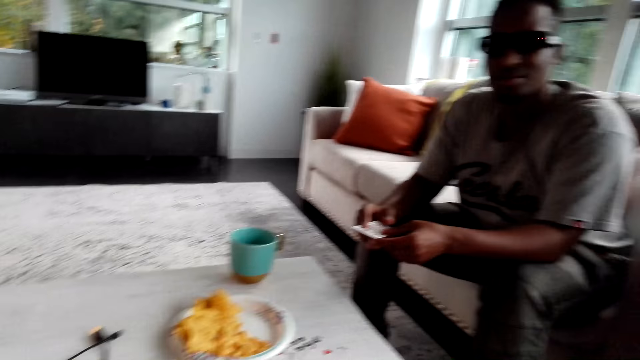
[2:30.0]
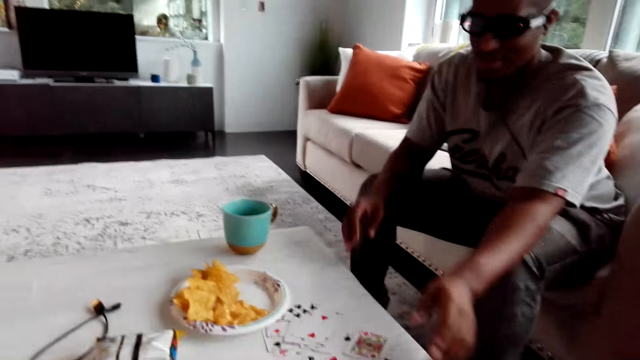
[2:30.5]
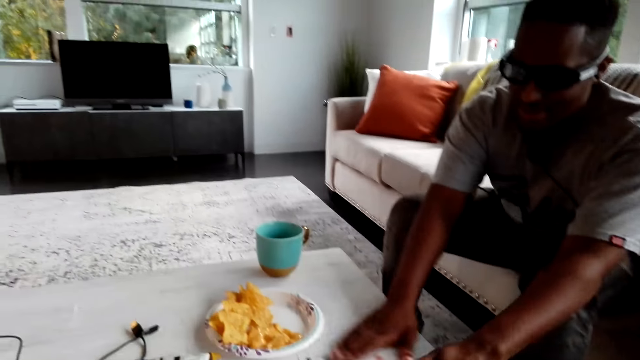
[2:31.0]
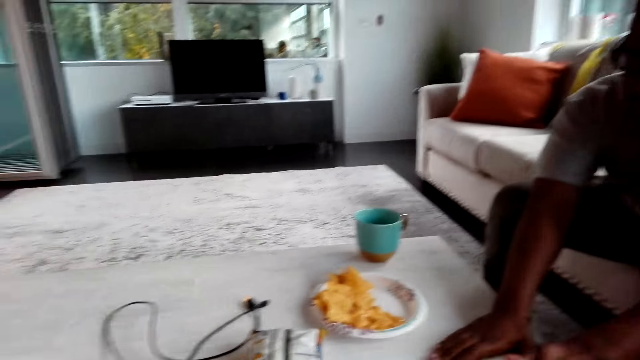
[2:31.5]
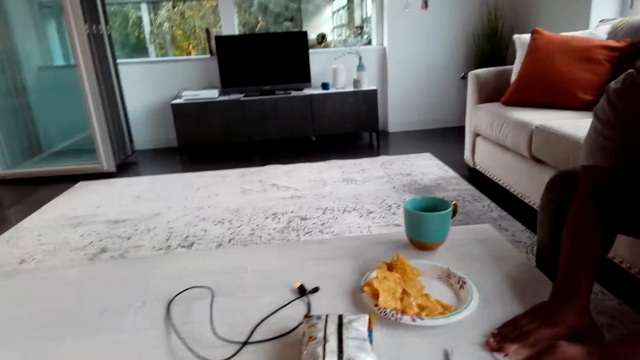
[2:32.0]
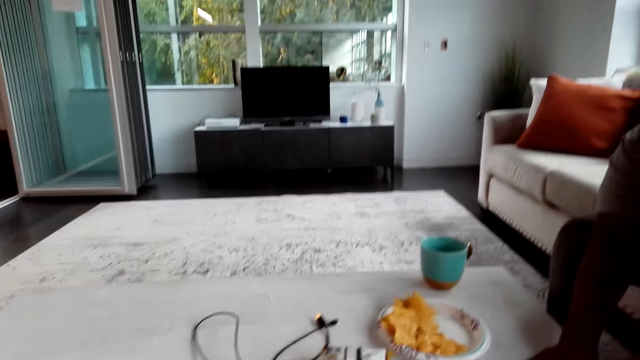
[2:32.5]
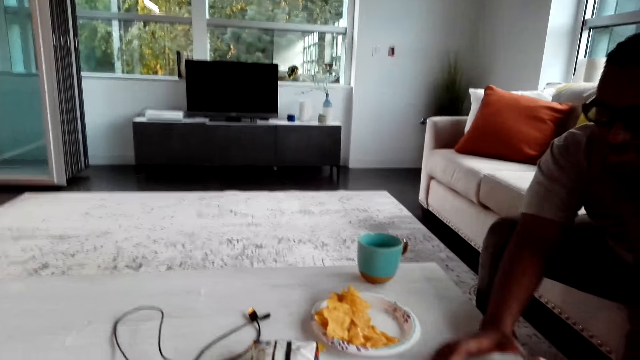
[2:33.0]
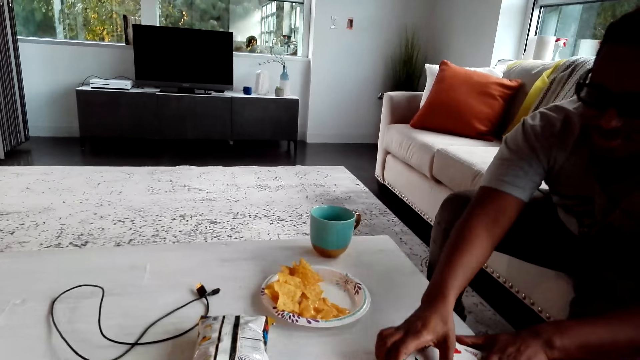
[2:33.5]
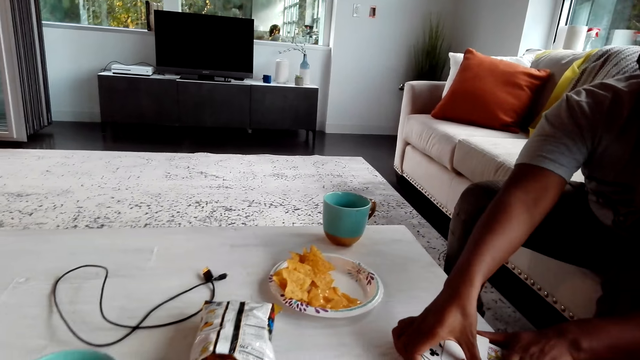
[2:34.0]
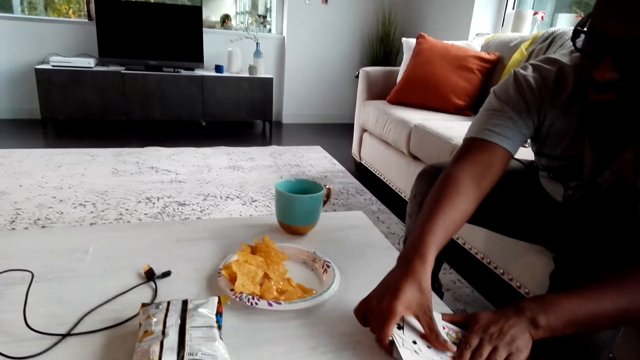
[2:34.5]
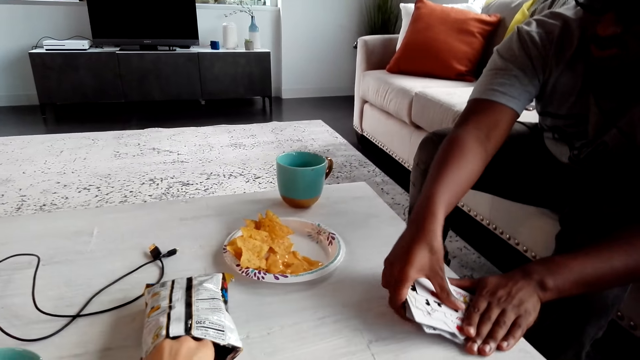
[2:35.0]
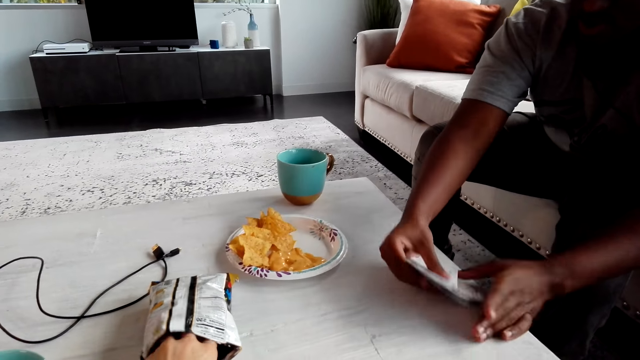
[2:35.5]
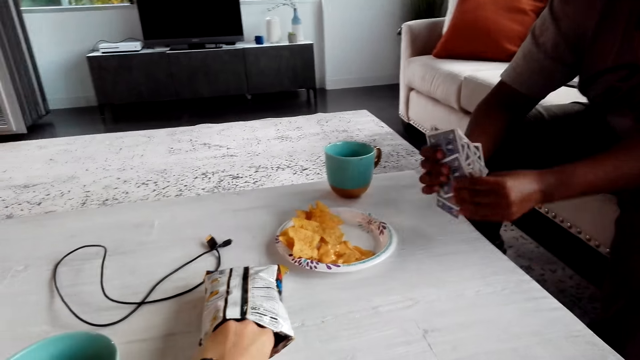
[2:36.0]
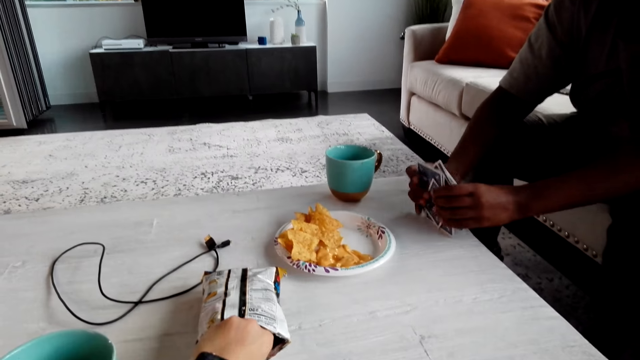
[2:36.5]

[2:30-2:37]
A man puts down the card. The man shuffles the cards and arranges the cards.

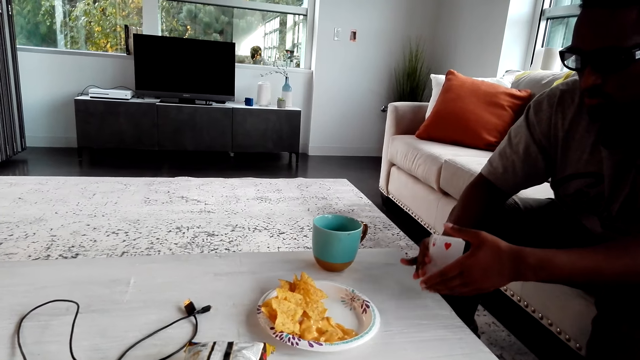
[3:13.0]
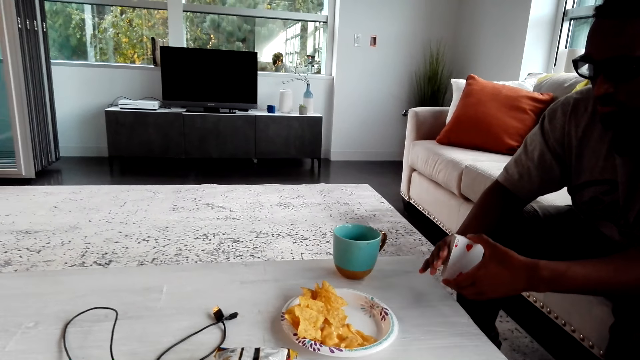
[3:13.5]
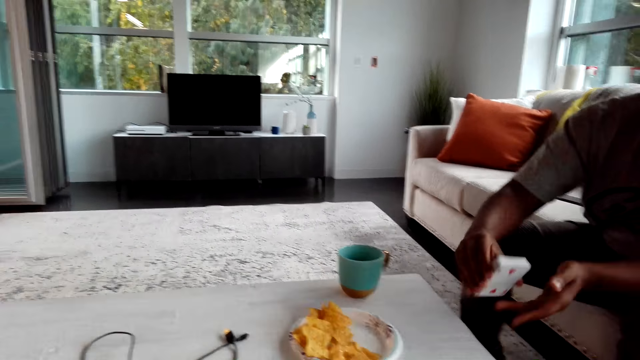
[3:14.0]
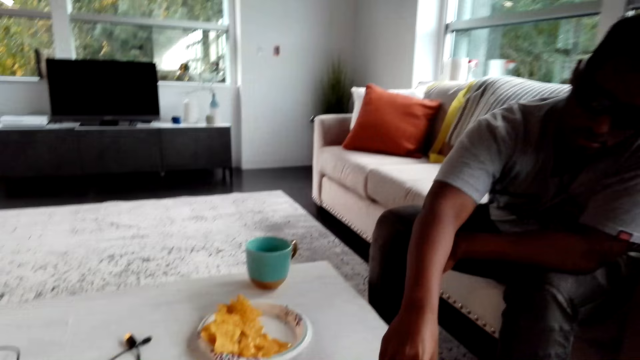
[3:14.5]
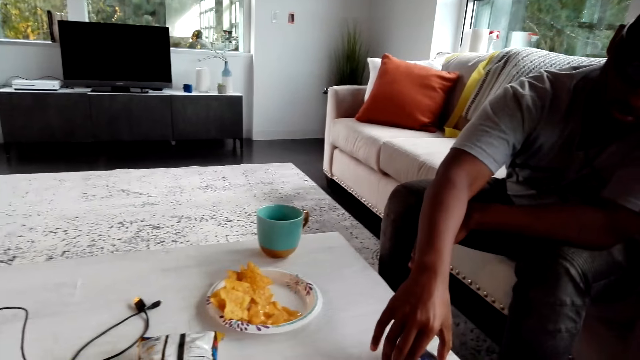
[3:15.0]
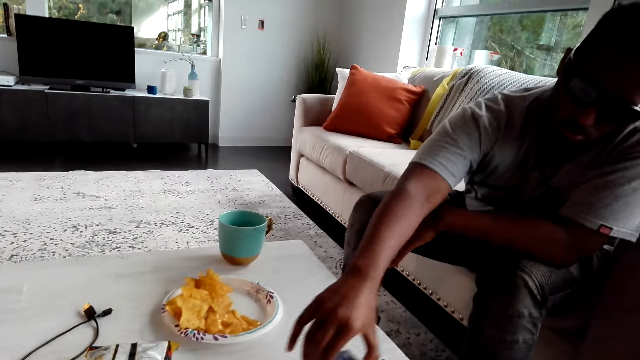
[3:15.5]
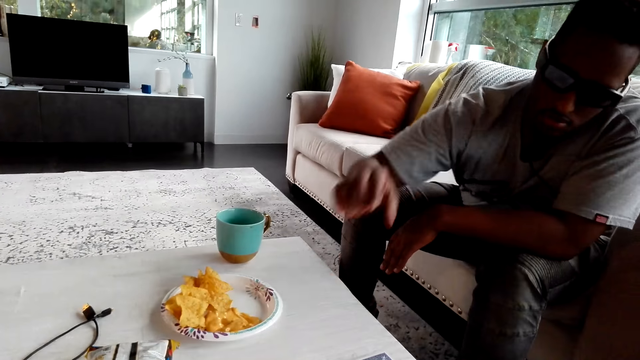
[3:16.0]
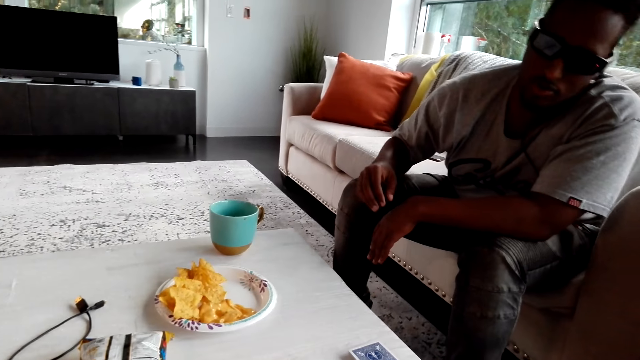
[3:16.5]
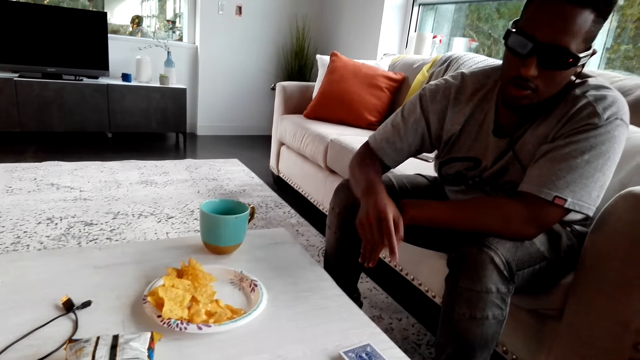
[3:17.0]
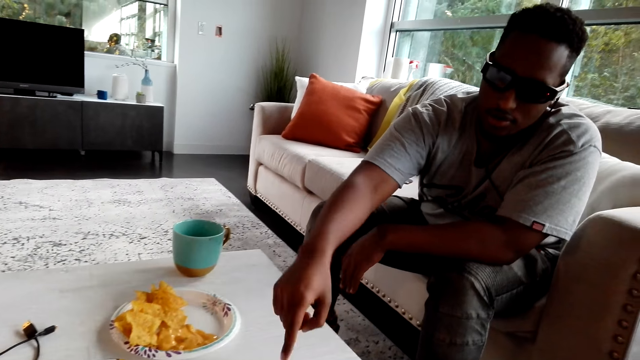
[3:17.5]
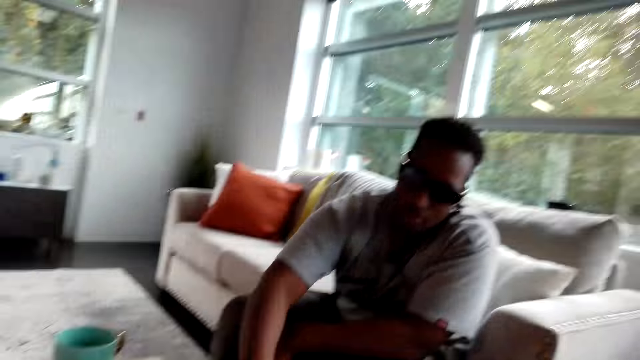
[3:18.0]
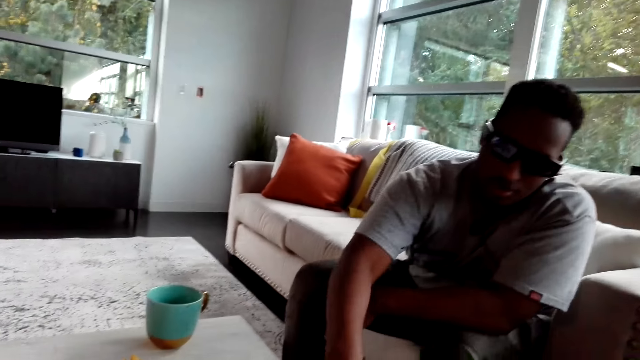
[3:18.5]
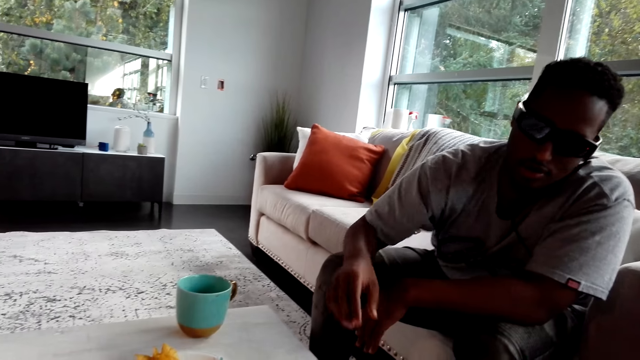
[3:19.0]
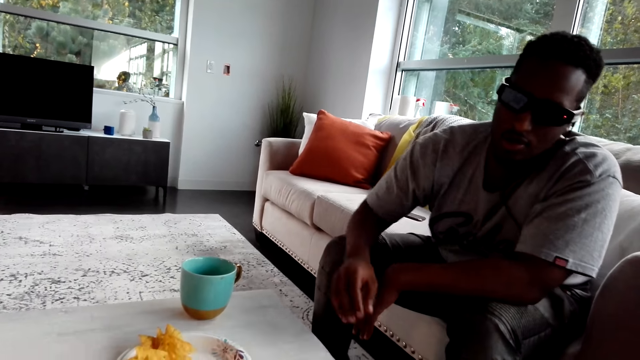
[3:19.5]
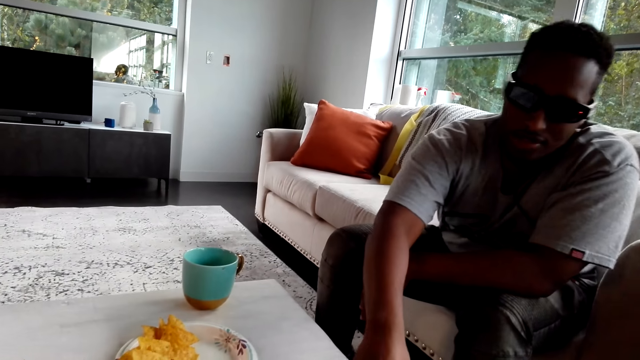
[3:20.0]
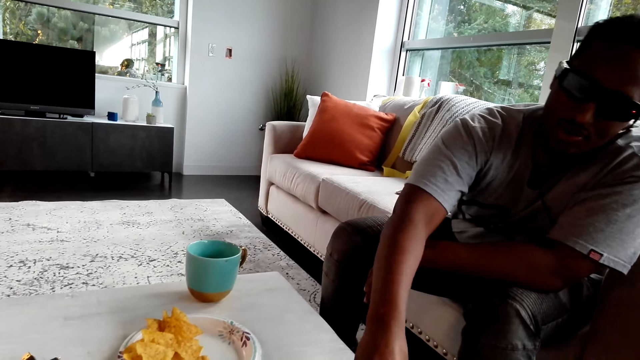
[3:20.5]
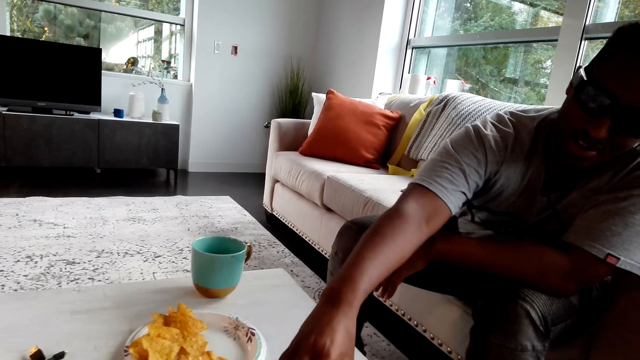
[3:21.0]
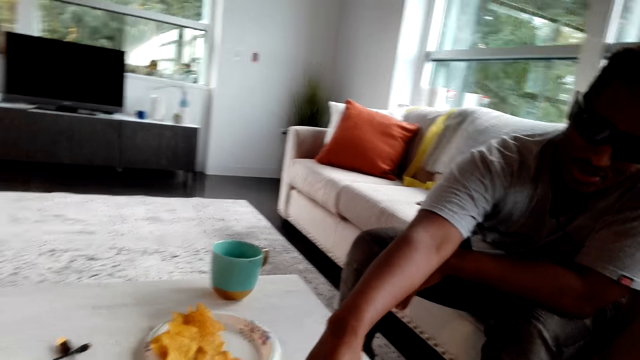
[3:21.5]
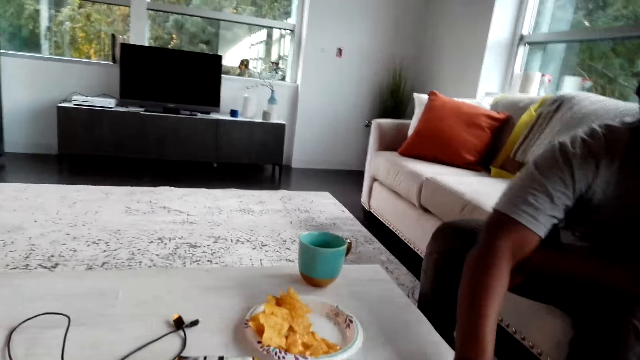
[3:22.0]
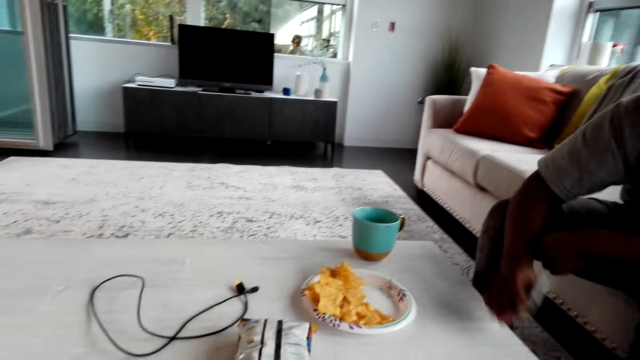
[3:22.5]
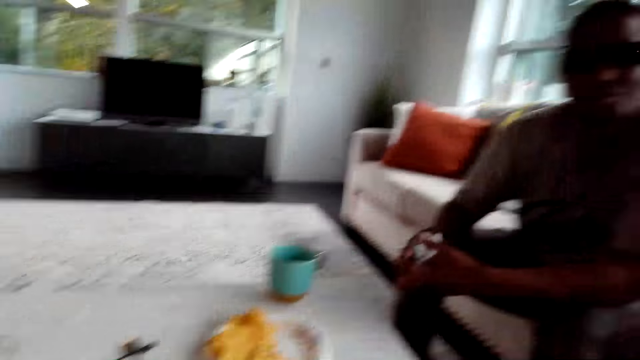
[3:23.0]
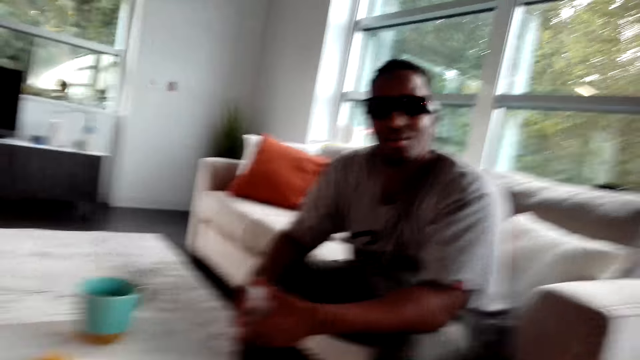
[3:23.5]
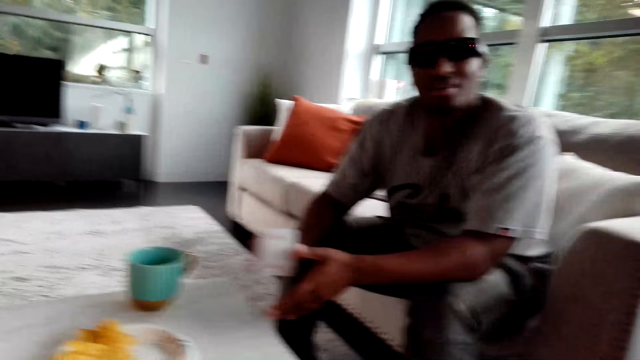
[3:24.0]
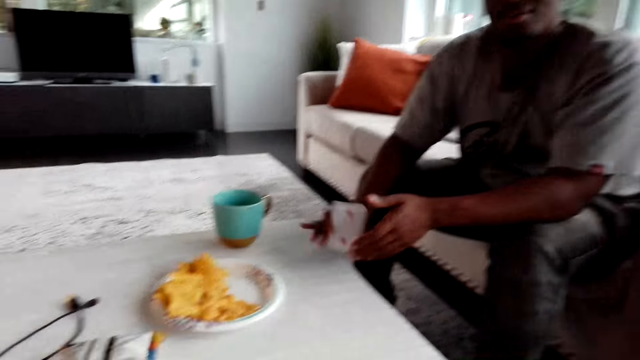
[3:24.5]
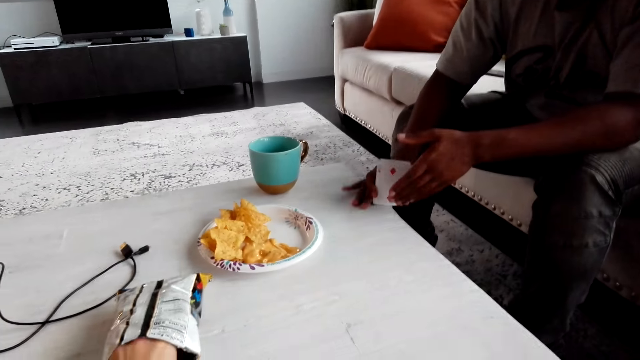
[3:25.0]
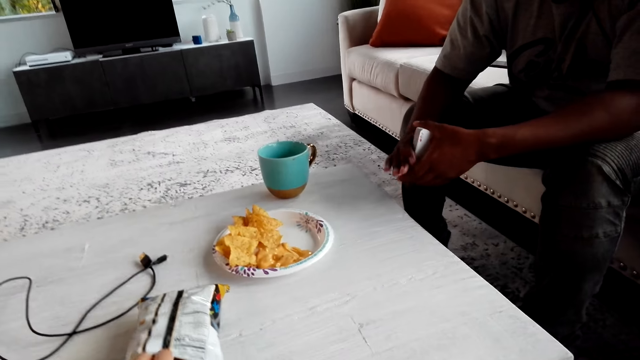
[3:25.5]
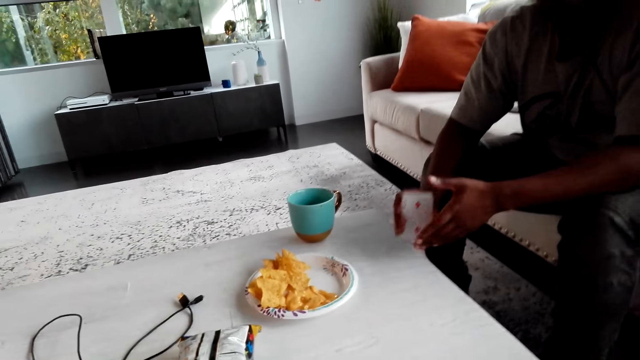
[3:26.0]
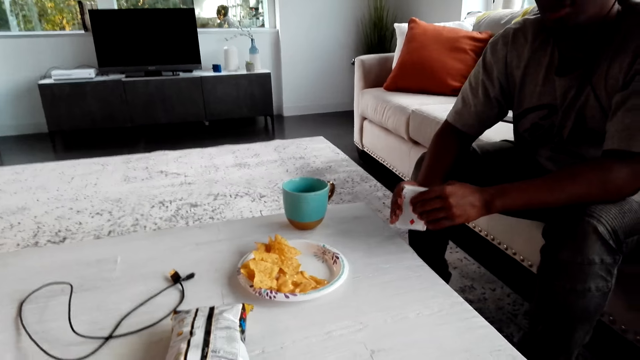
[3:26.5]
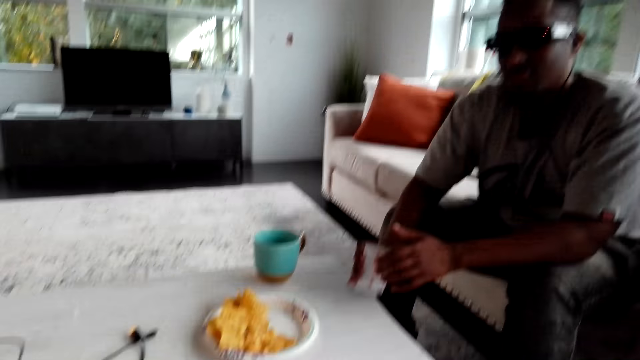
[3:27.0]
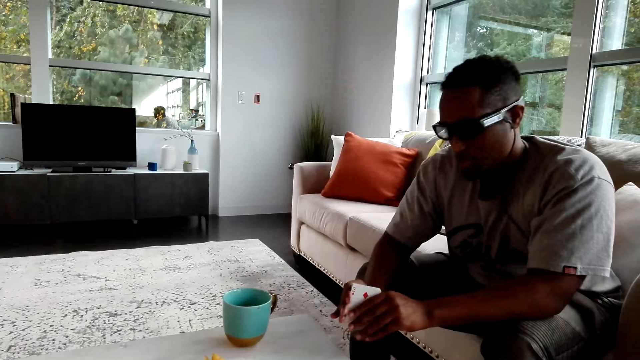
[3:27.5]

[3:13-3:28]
A man places the cards on the table. The man gestures out. The man picks up the cards.
